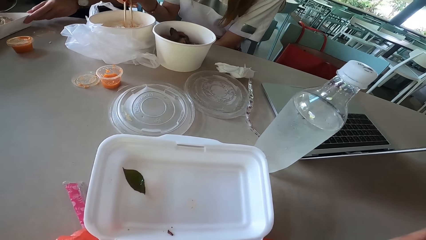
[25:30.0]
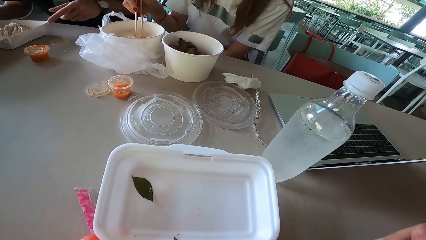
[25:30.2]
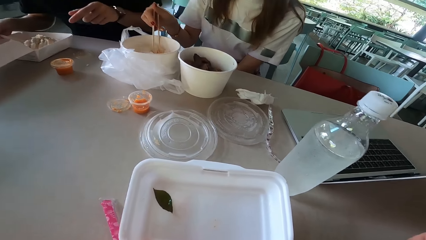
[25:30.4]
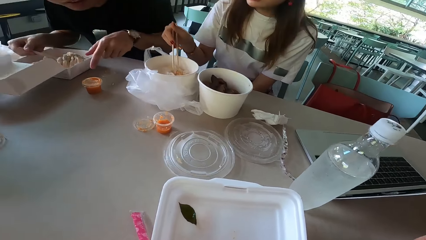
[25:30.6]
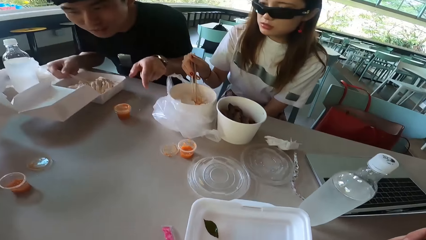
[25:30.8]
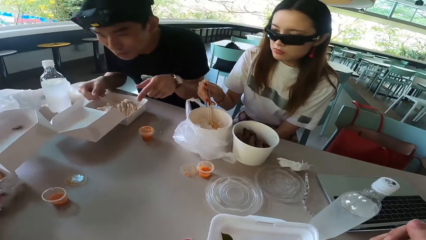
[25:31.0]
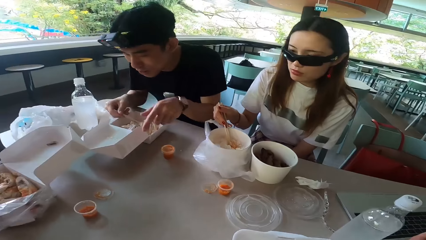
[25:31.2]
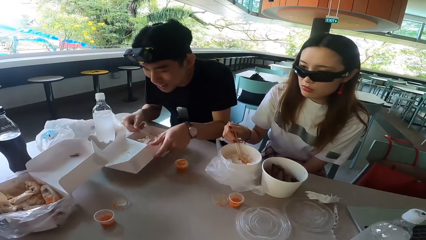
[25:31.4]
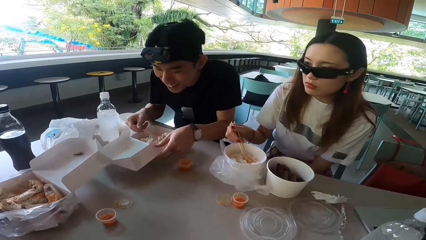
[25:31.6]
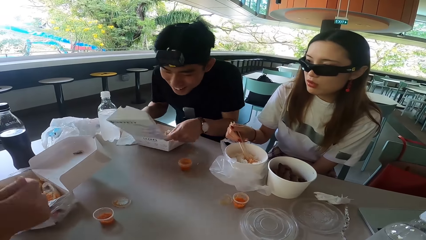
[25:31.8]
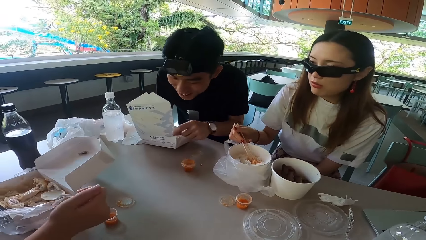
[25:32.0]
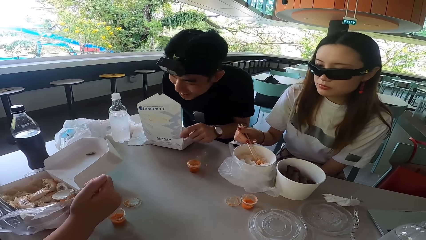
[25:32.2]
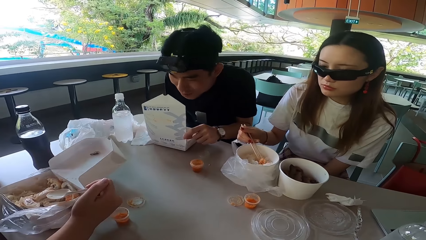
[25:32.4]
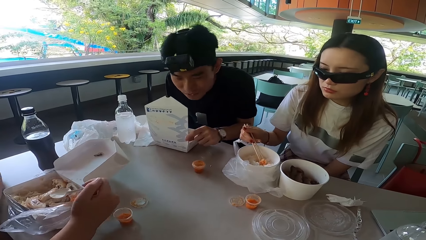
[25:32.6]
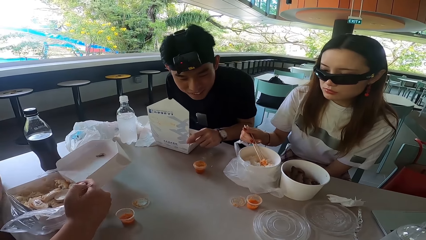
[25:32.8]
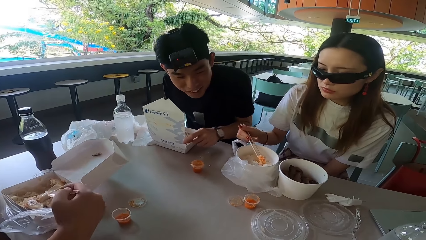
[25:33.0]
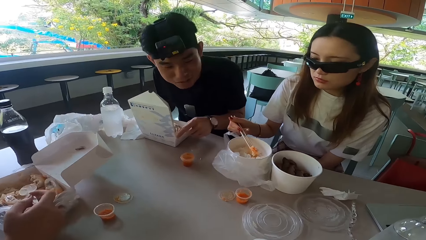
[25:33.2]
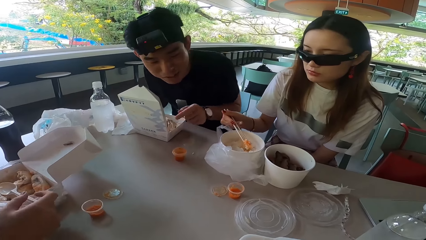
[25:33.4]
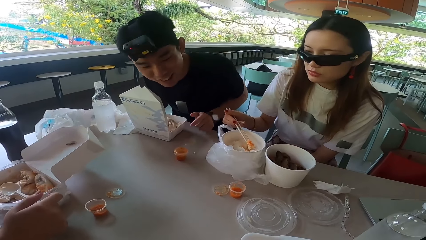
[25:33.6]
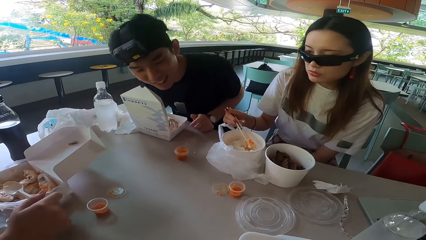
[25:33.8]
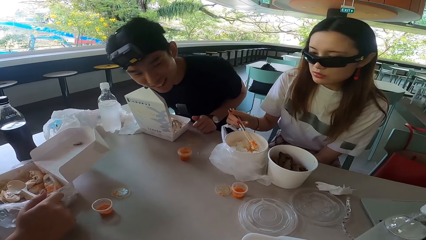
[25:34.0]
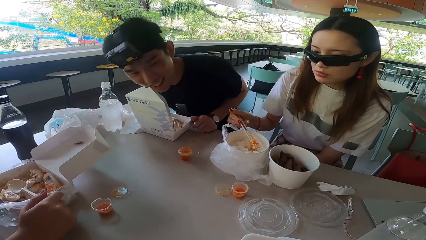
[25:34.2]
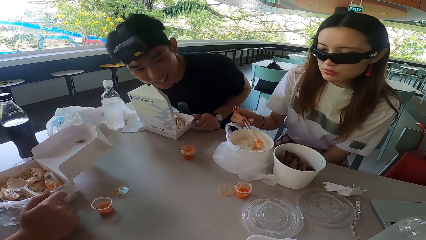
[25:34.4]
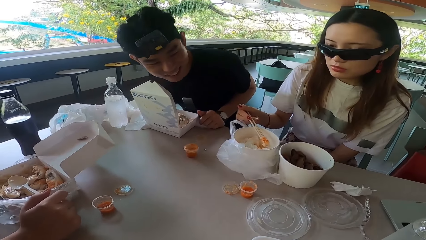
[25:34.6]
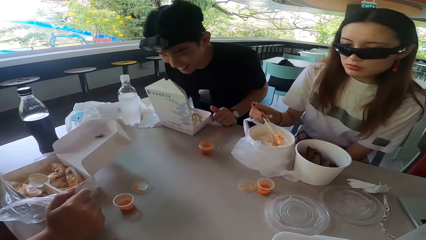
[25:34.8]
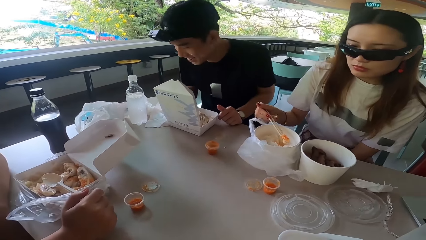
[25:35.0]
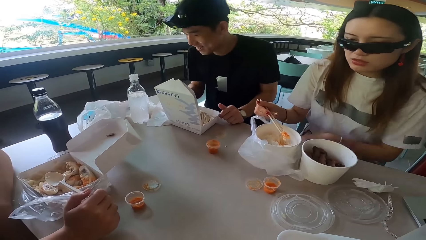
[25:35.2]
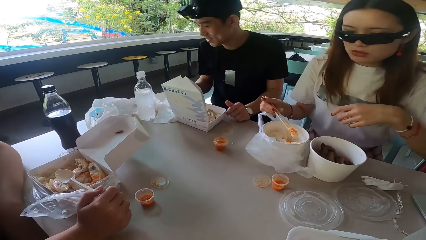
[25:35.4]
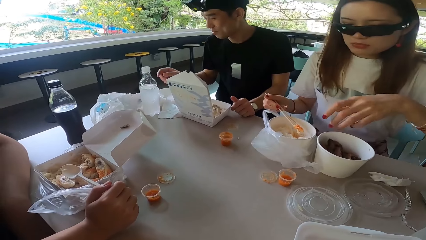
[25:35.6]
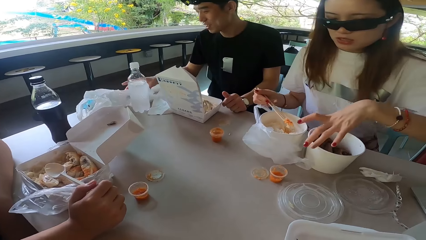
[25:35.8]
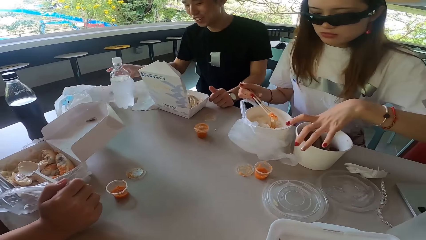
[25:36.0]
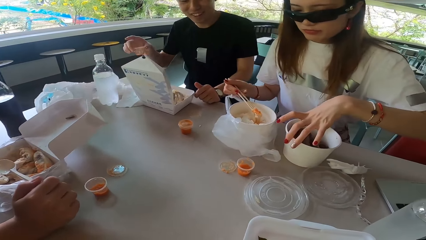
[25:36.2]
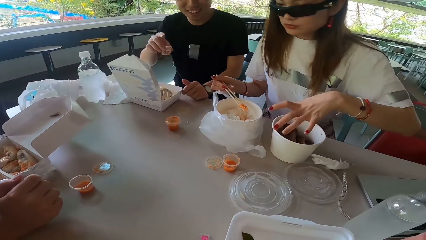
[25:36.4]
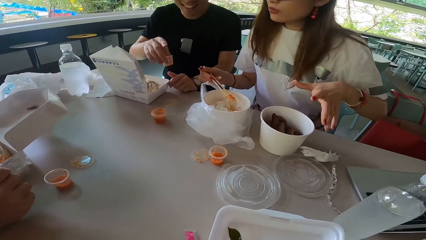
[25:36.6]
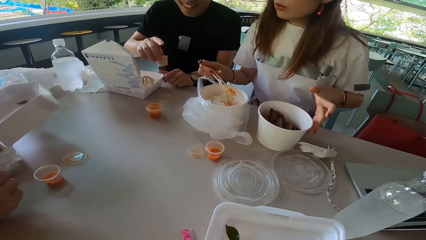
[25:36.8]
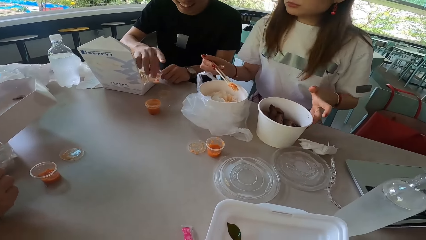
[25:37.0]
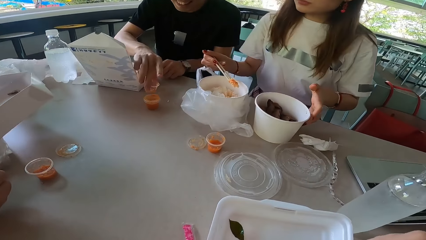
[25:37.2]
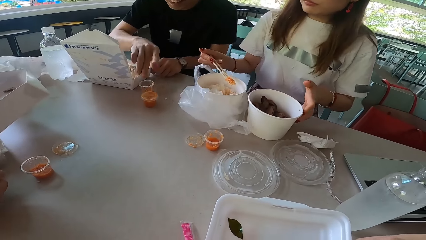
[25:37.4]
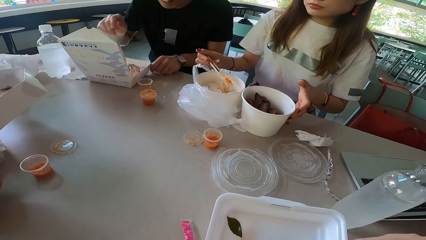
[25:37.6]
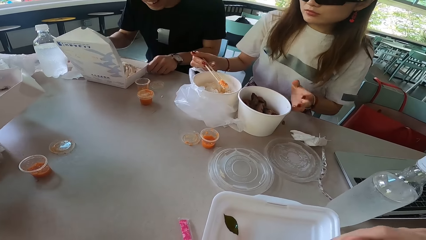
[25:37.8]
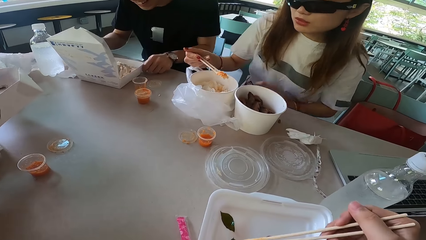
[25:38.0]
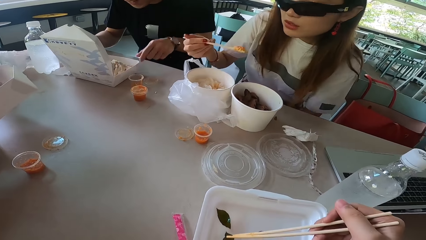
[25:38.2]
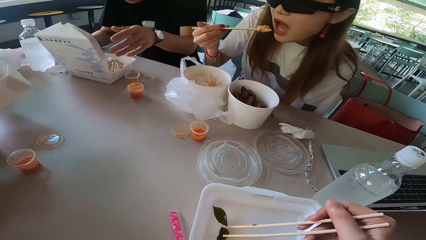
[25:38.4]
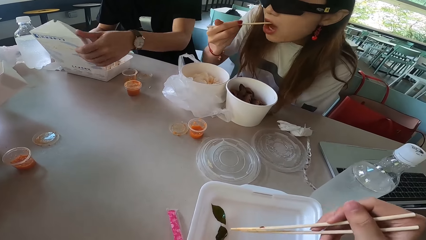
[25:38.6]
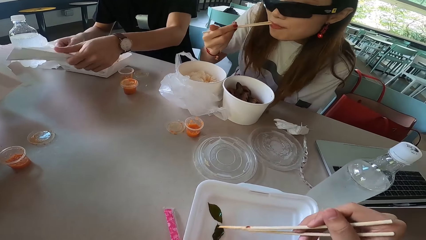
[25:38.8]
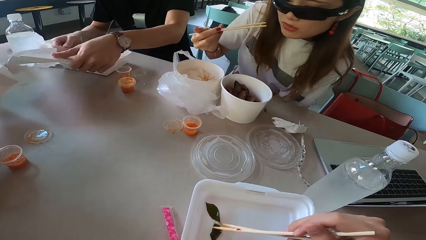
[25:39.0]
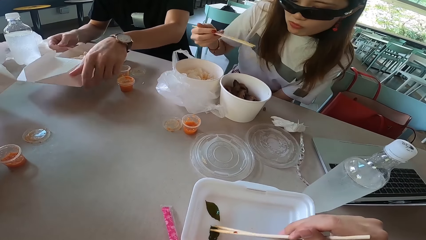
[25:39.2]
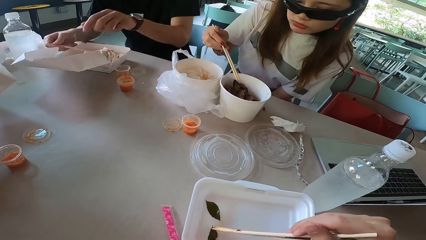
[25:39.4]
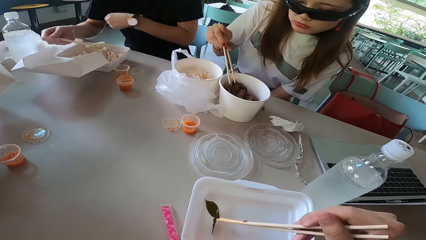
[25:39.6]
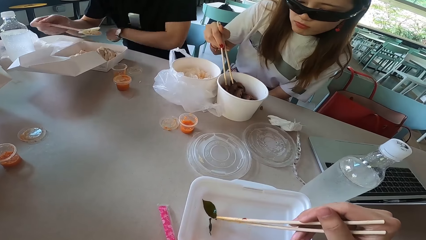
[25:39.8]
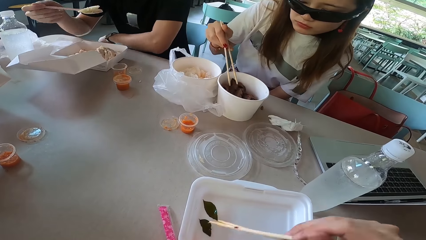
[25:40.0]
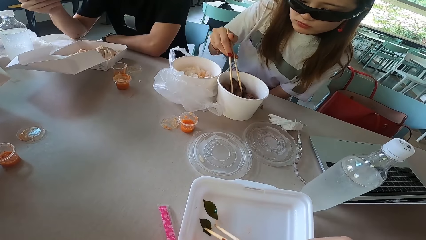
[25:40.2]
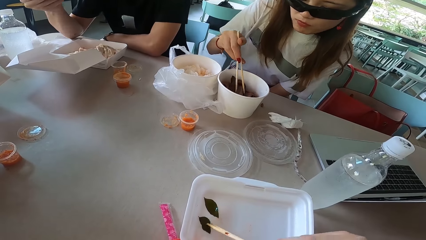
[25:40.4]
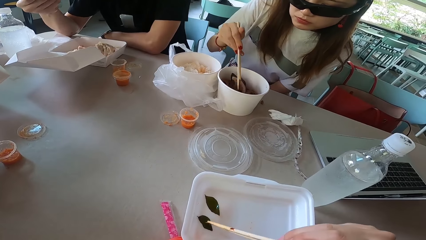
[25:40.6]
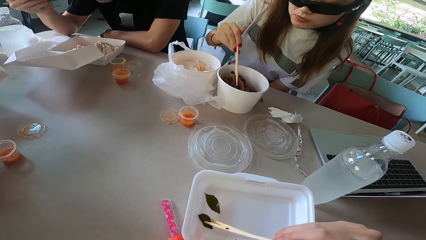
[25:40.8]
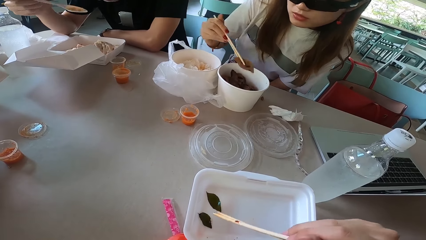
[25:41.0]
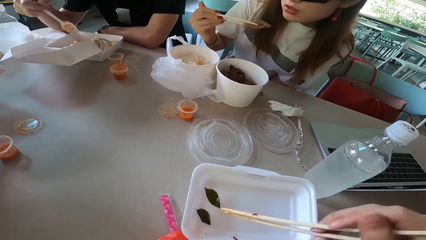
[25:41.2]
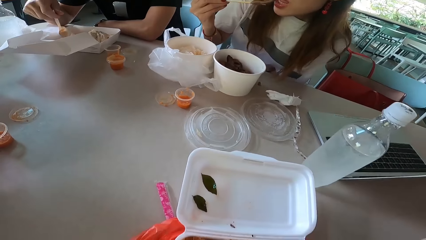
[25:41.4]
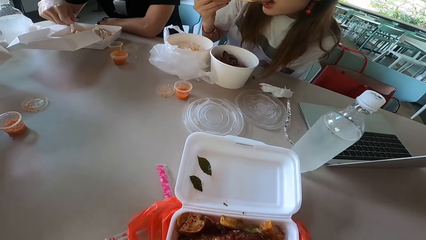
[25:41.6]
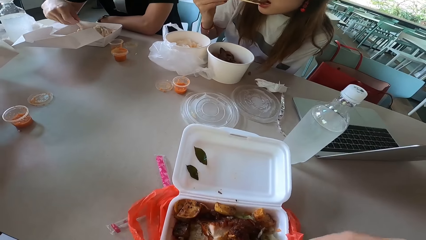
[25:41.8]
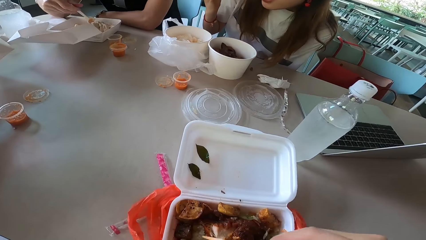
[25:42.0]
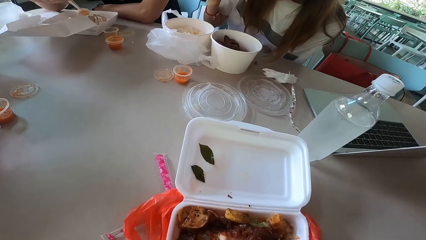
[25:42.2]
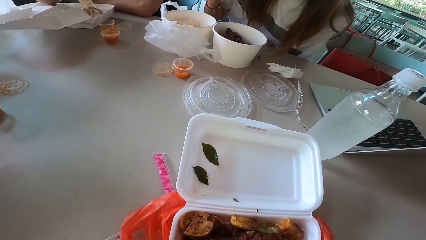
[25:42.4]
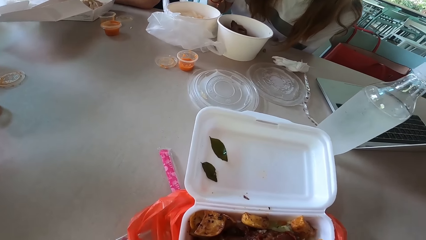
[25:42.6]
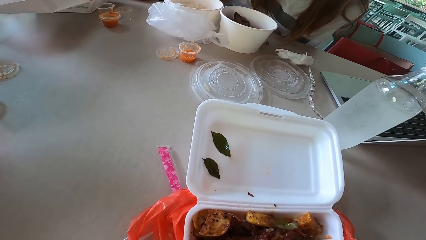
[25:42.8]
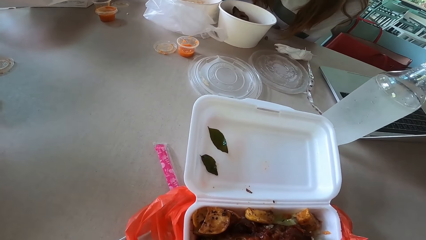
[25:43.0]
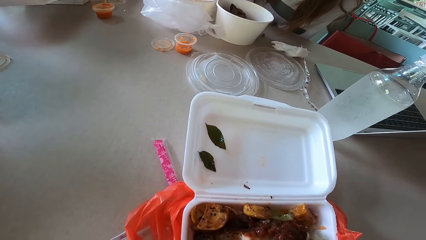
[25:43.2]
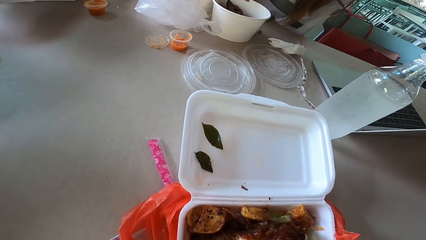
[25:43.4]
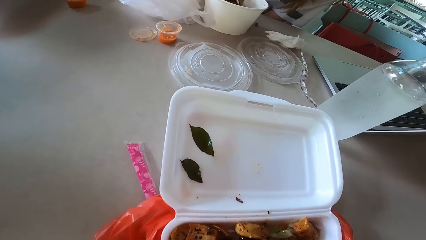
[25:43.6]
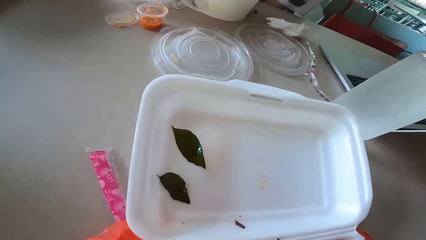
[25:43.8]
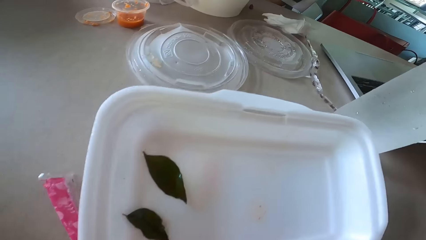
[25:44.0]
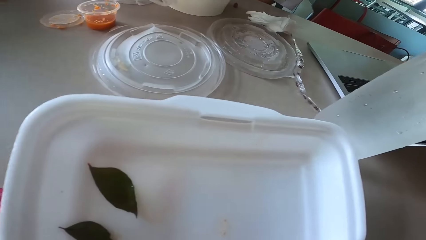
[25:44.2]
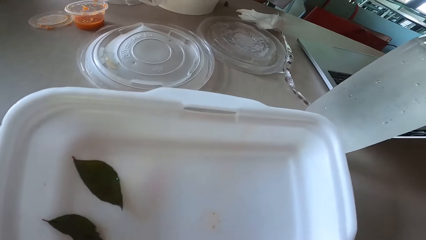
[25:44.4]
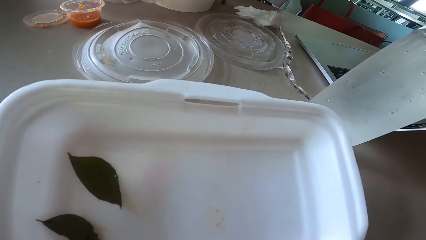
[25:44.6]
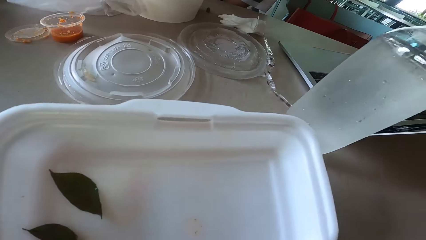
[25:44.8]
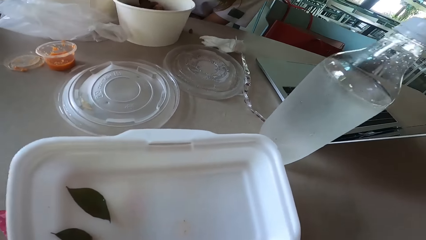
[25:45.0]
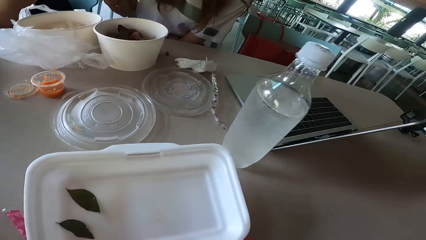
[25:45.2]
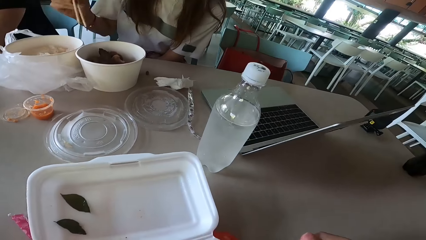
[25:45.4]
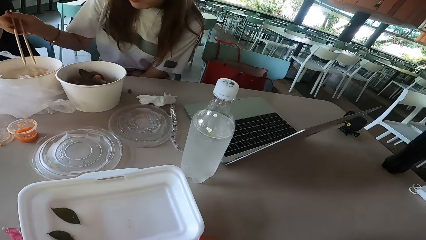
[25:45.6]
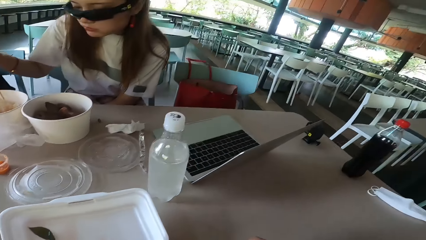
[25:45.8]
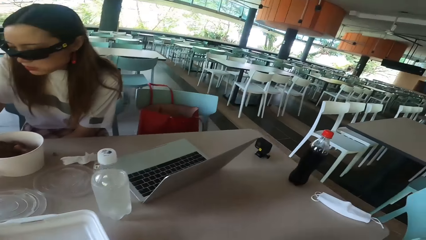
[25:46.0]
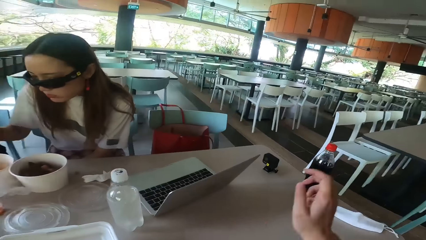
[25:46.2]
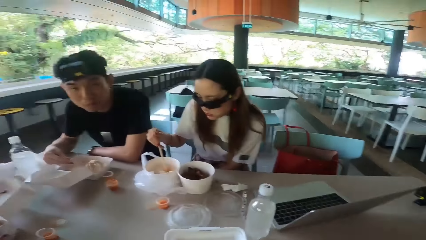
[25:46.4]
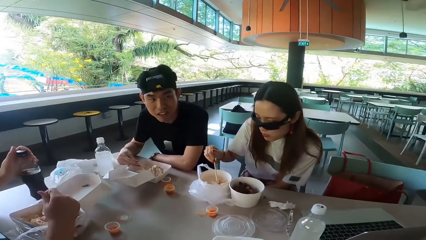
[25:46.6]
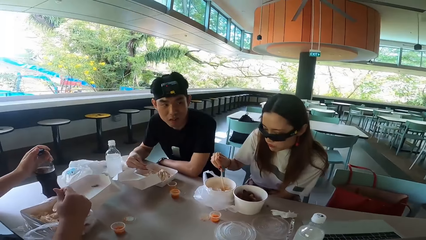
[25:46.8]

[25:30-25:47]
A man points at the table and touches the food box. The man pulls the box and lifts the food box. The man looks around. Another man rests a spoon on something. The first man turns. A woman moves a food container. The first man picks up a sauce container. The woman pulls the bowl. The first man puts the tin on the table and bends the food box. The woman eats the rice. The camera wearer moves a bay leaf. The first man opens the food box and moves his hand away from the box. The camera wearer puts the leaf on the lid. The first man eats something and rests a hand on the table. The woman eats something. The first man scoops food with a spoon and mixes something. The camera wearer lifts a hand. The woman picks up something. The camera wearer lifts the hand.
